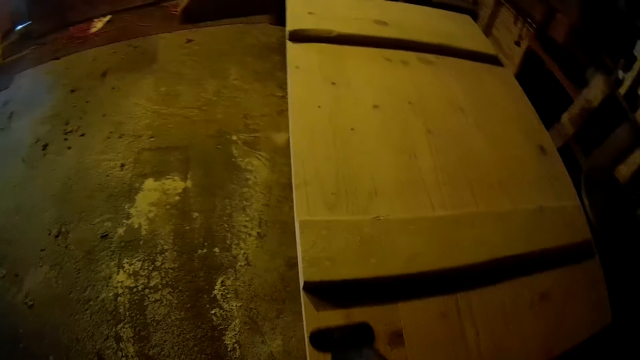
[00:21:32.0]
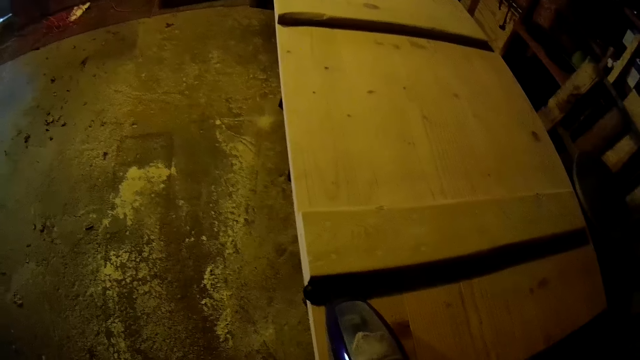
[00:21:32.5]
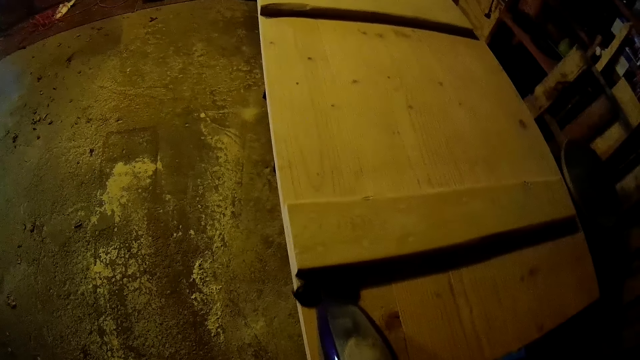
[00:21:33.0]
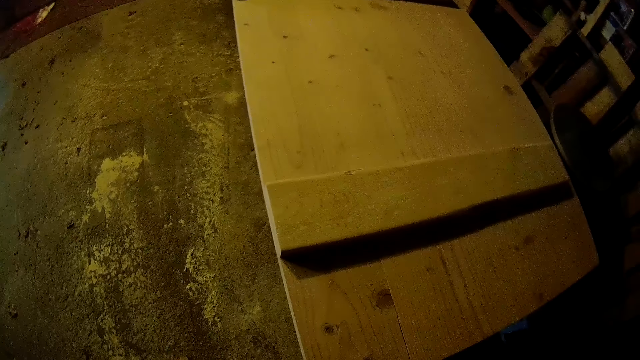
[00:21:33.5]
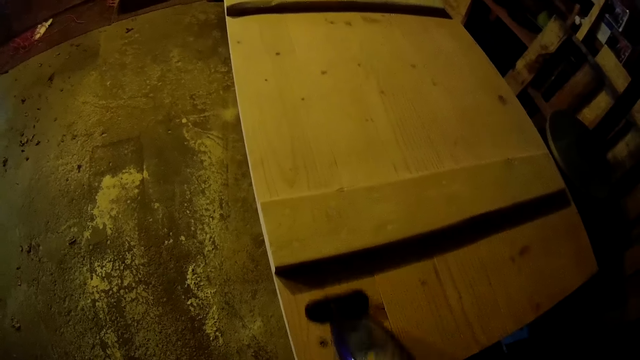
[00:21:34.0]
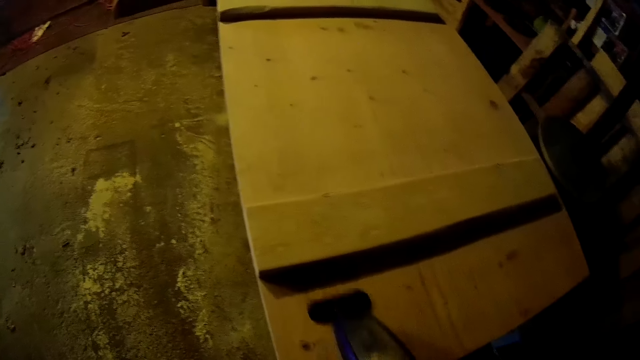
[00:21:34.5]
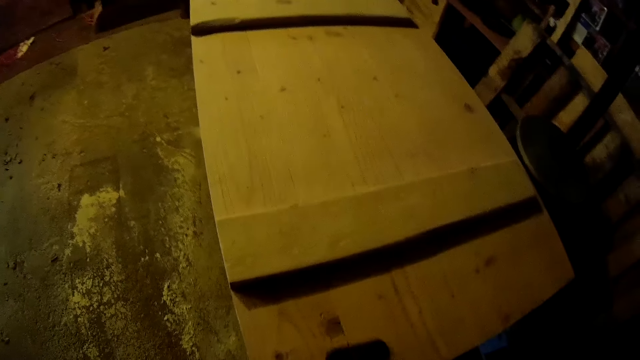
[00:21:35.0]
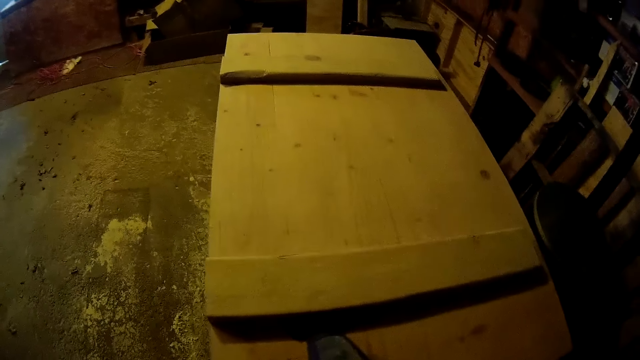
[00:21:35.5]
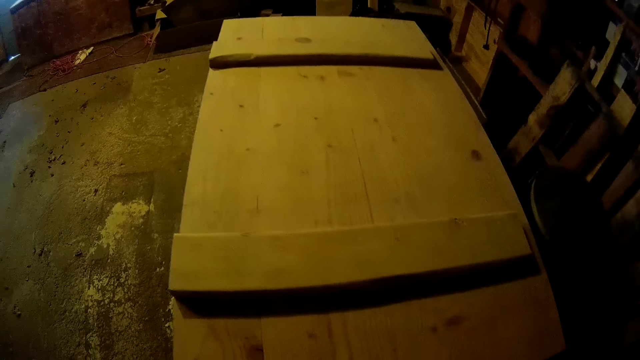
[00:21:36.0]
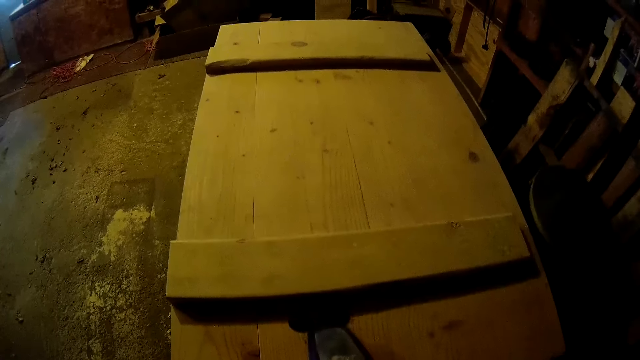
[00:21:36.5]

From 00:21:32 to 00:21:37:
The camera wearer files the table with an electric wood planer.

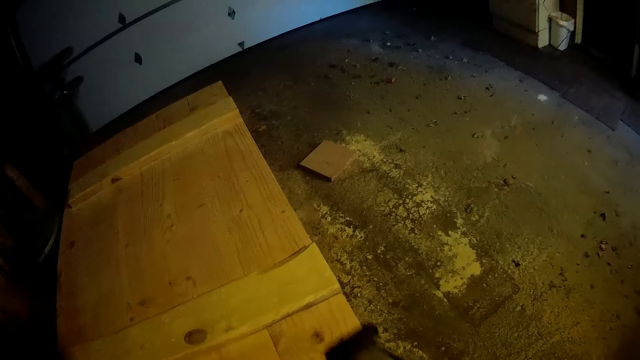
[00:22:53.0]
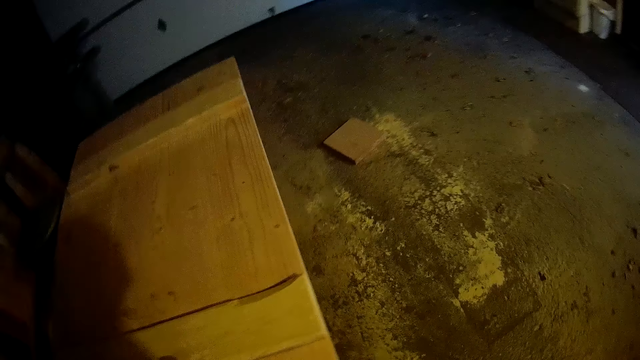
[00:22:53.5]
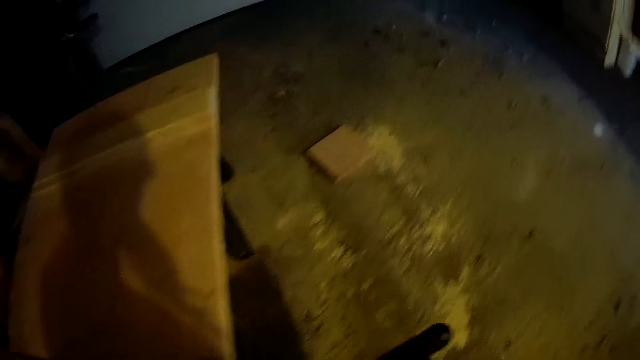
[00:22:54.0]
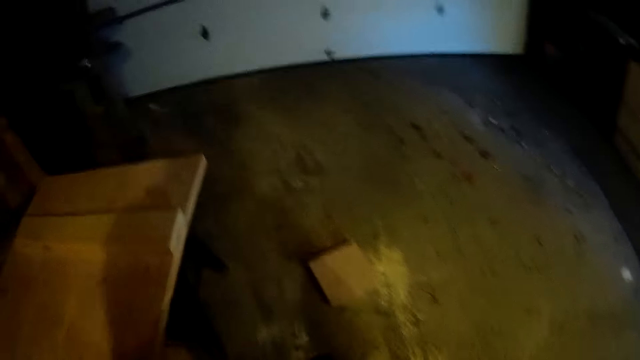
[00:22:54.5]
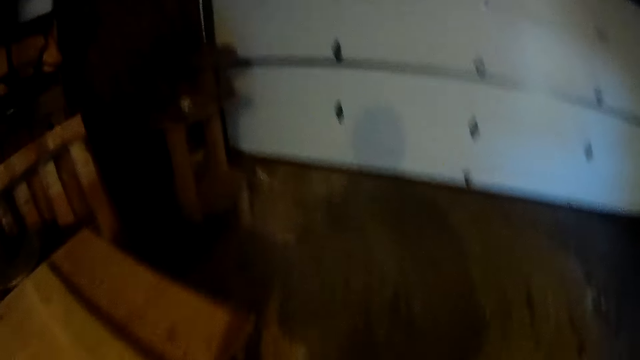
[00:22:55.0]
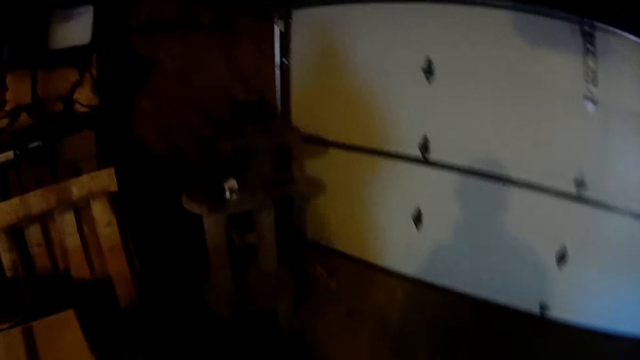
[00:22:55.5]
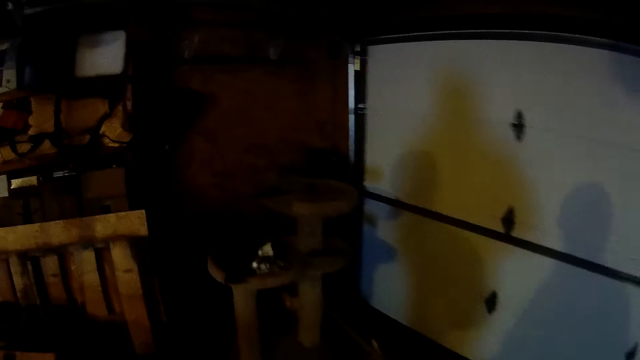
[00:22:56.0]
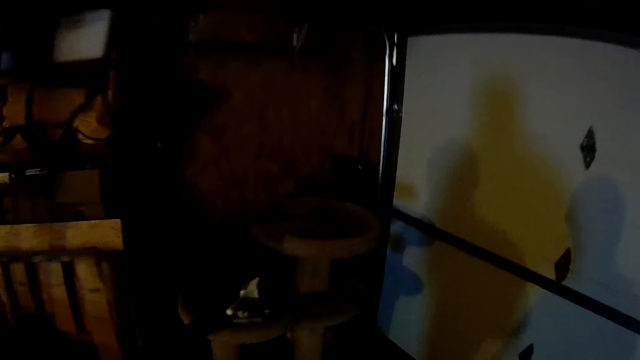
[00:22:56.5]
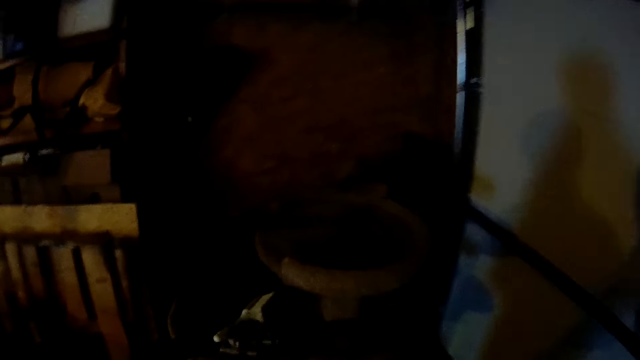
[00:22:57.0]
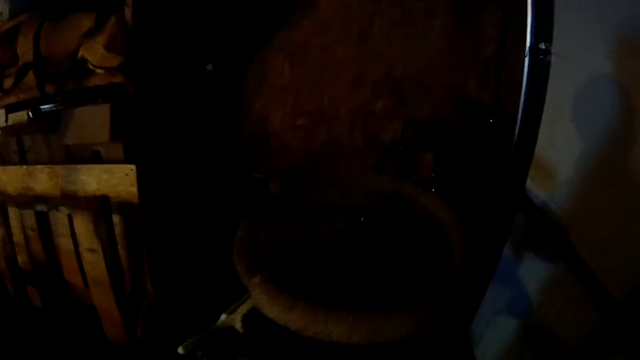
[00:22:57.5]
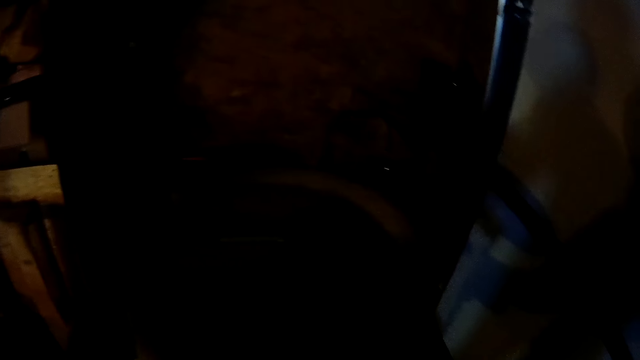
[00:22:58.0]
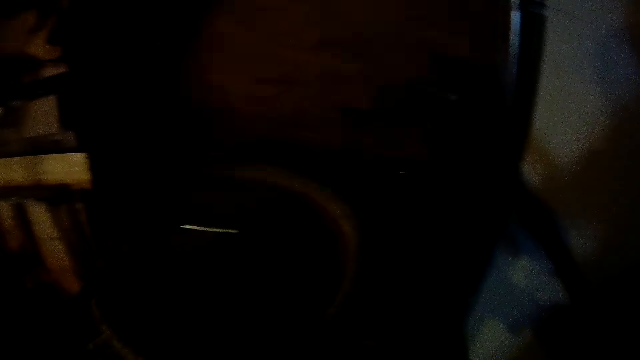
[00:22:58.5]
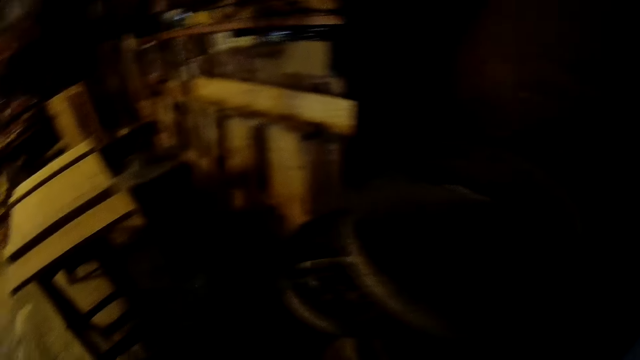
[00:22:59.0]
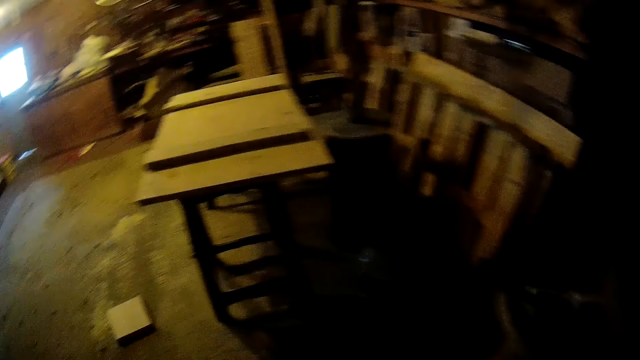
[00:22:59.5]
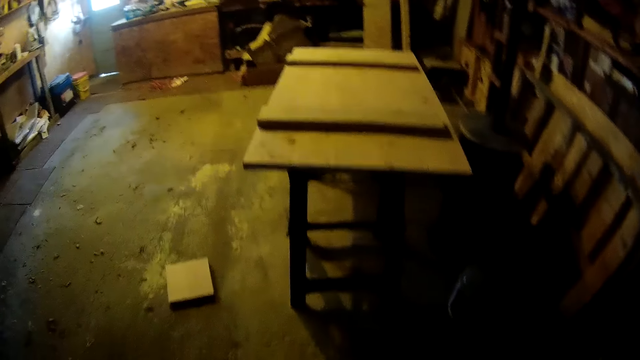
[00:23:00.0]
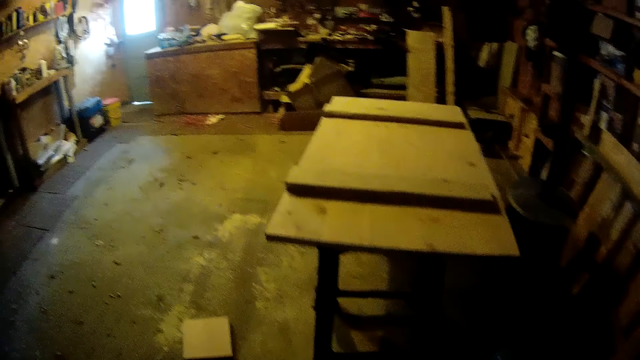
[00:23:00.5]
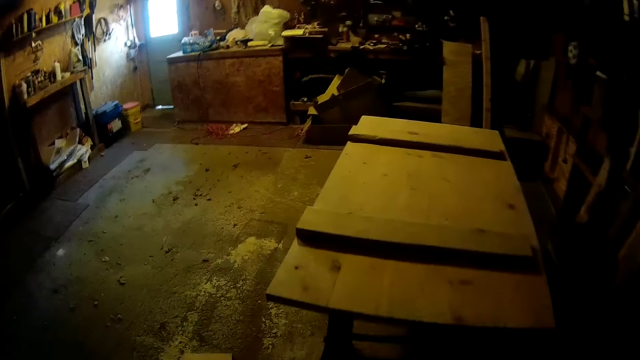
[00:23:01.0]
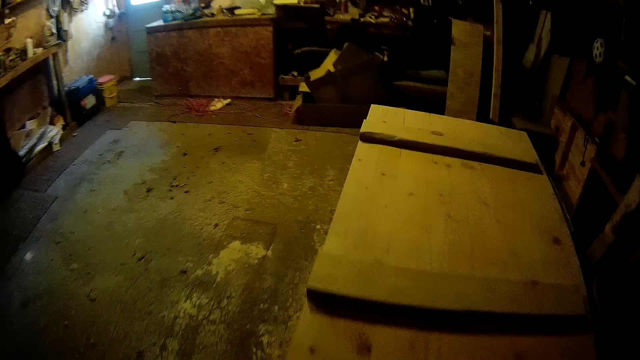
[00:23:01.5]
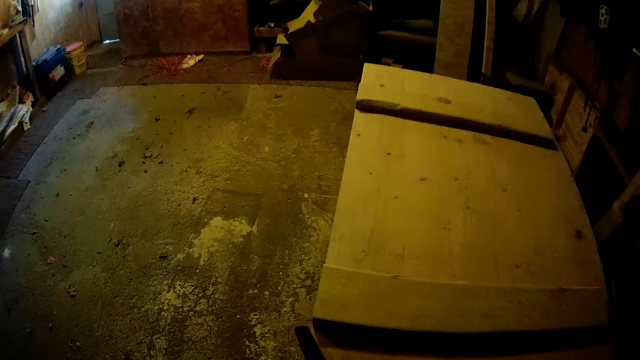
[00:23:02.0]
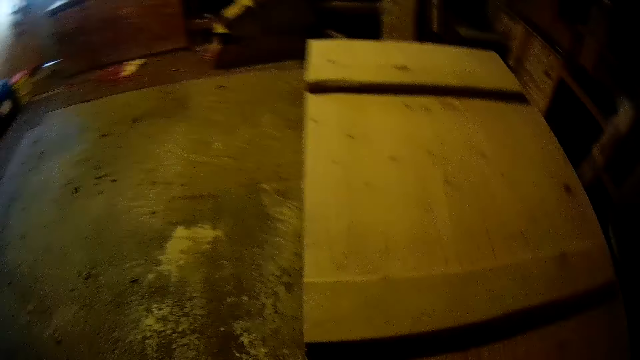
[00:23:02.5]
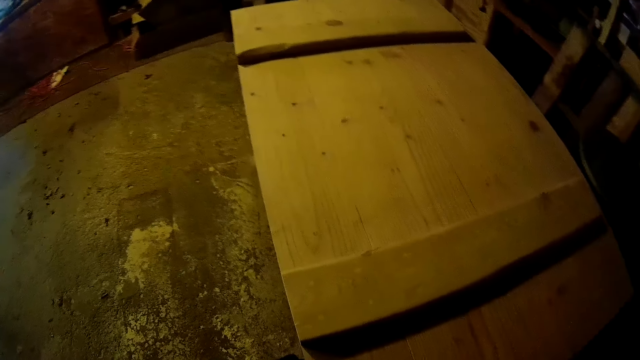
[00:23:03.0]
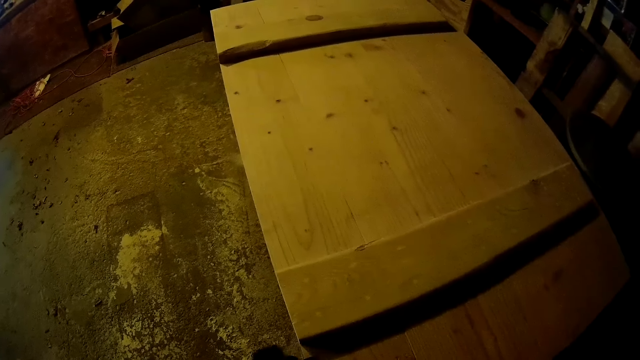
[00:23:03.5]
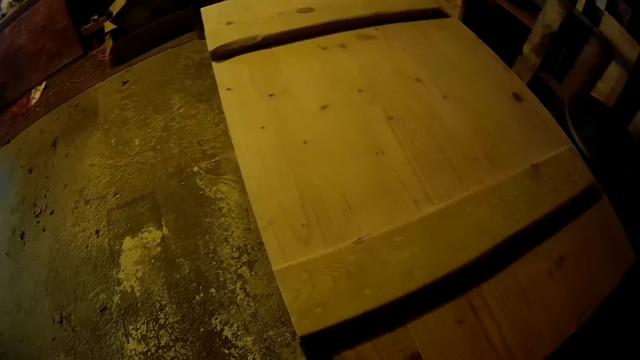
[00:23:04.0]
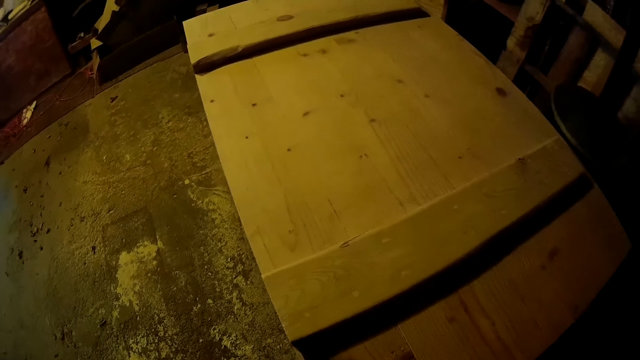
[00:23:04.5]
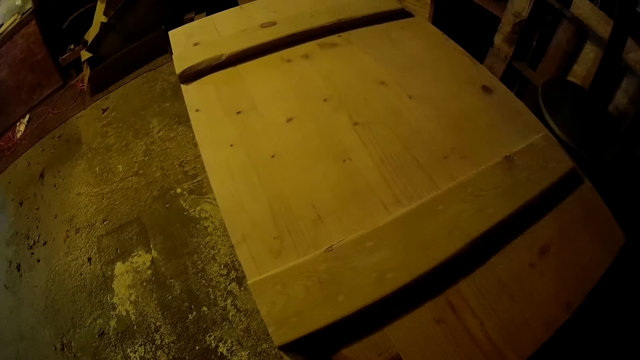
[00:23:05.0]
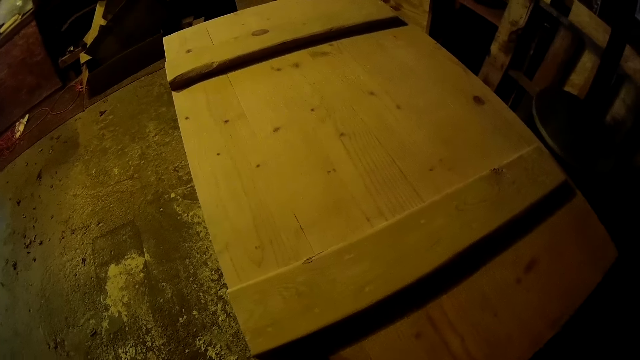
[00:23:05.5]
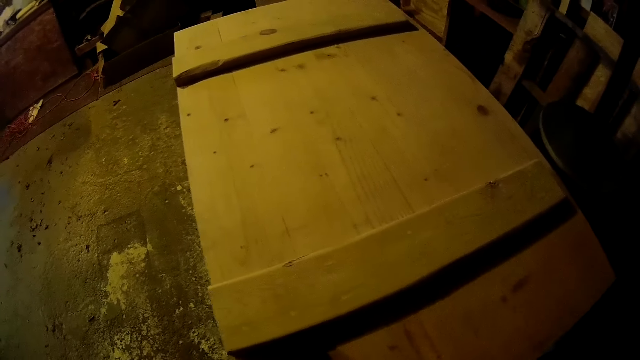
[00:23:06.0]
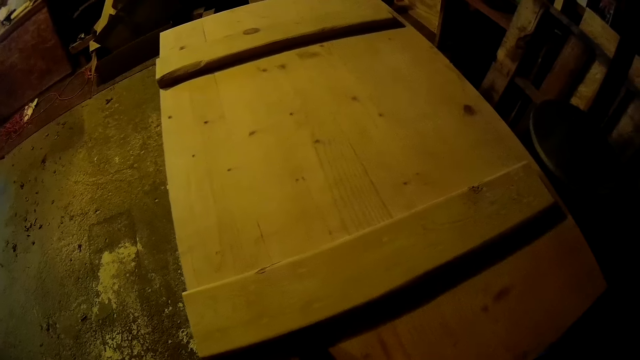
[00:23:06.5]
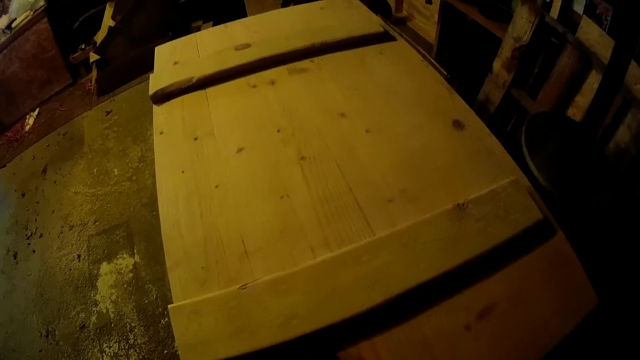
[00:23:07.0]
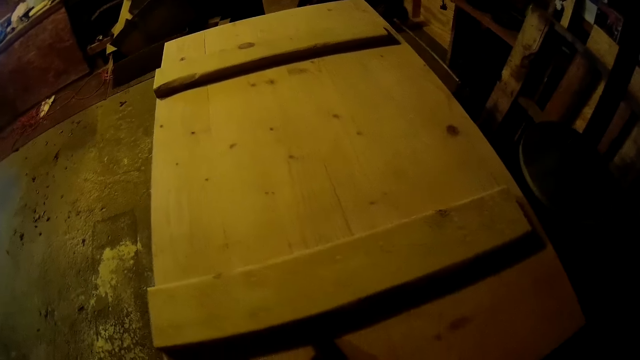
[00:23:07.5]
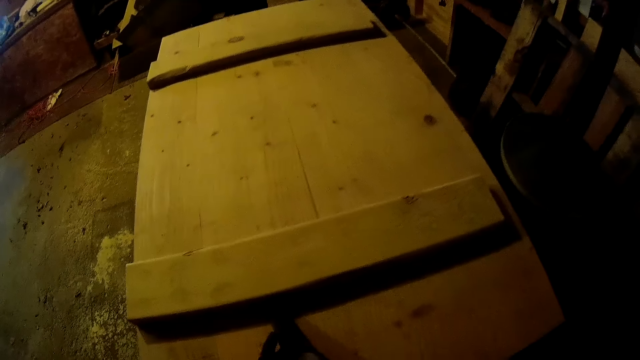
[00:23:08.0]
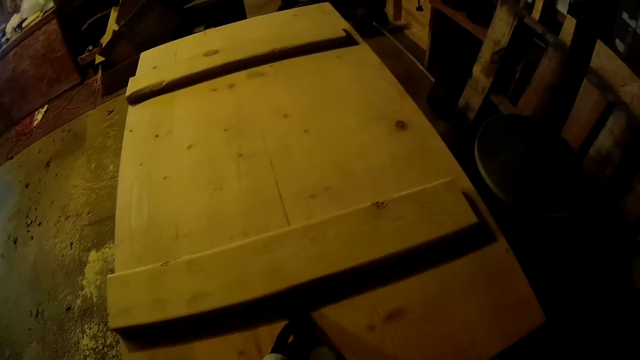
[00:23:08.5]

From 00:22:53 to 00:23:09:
The camera wearer walks around the workshop. They pick up the grinding machine from the stool. They move around the store. They blow the wooden surface with a vacuum. They grind a table.
